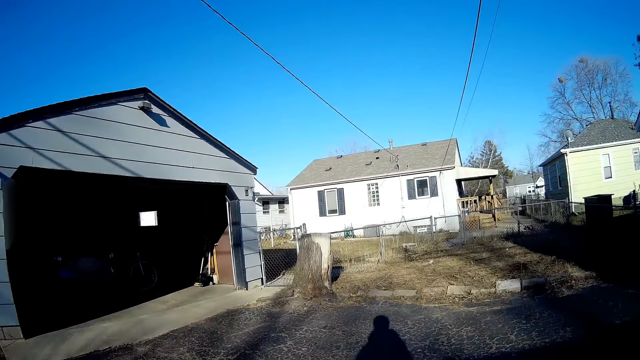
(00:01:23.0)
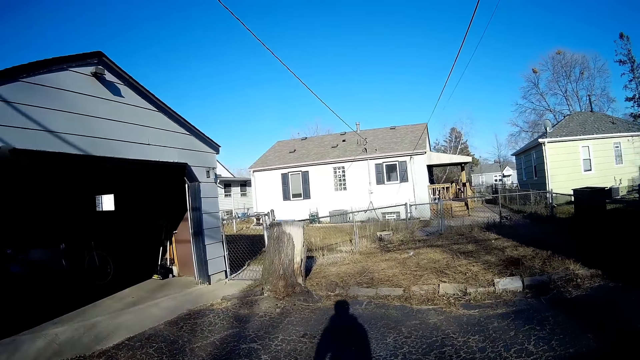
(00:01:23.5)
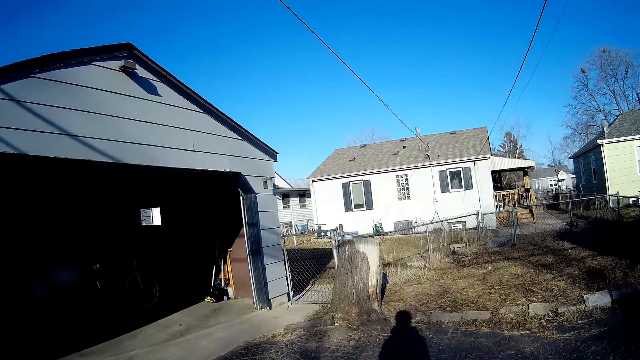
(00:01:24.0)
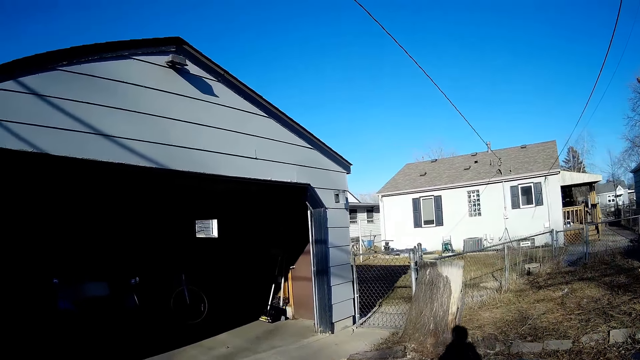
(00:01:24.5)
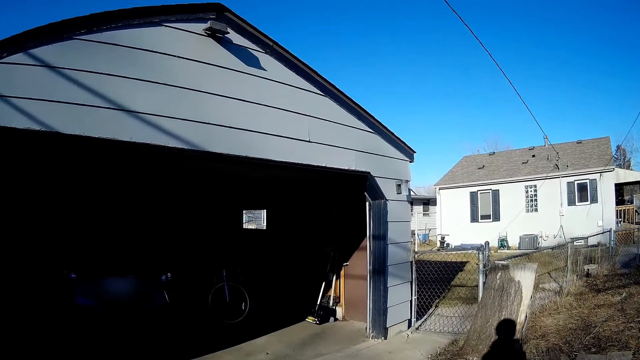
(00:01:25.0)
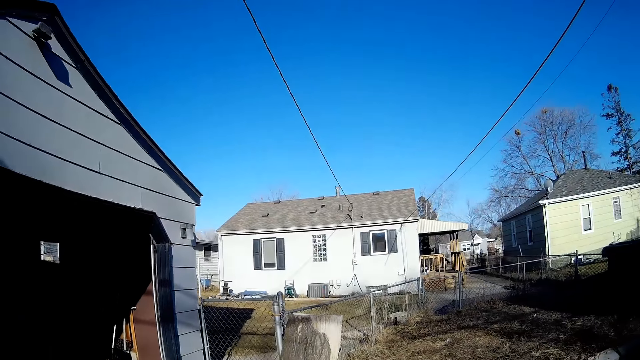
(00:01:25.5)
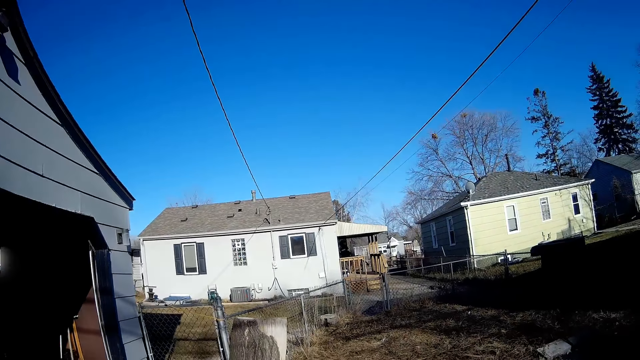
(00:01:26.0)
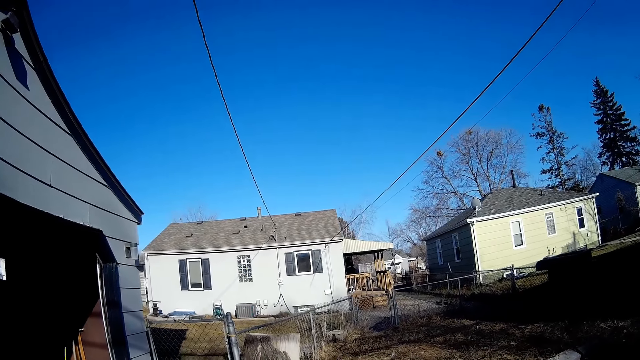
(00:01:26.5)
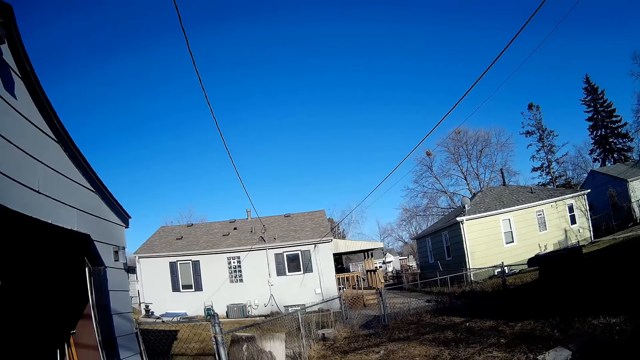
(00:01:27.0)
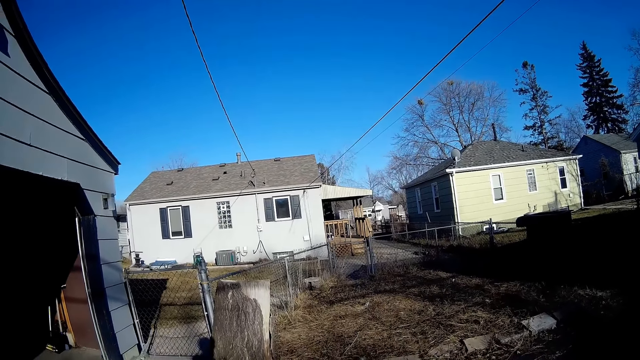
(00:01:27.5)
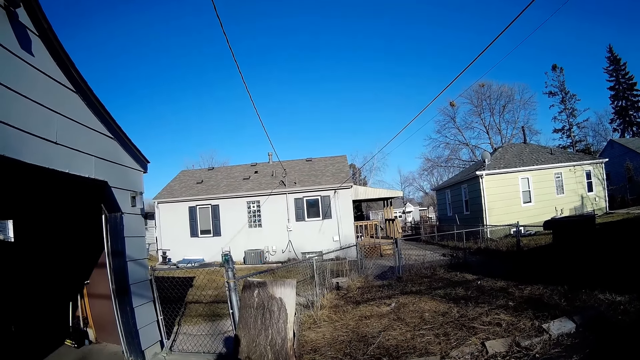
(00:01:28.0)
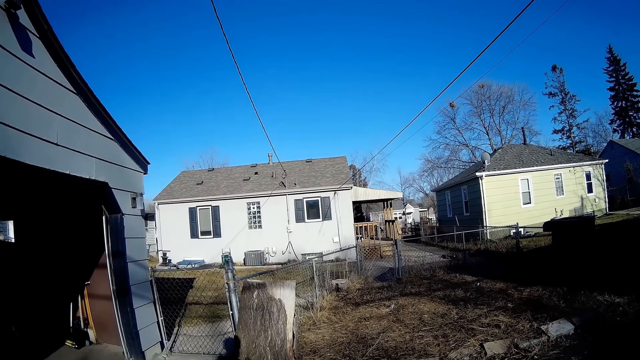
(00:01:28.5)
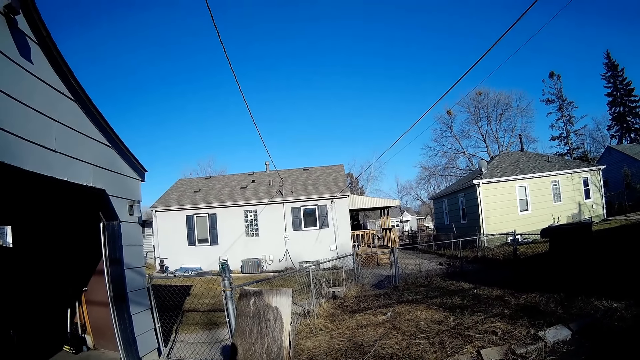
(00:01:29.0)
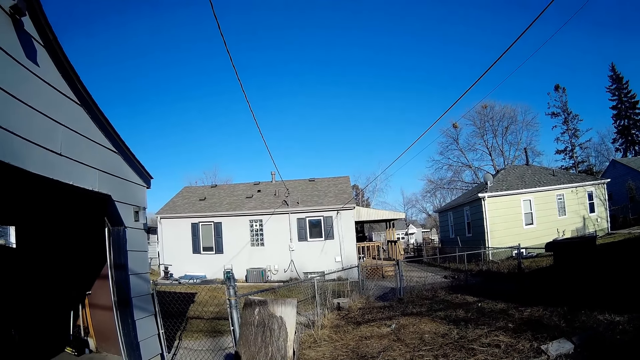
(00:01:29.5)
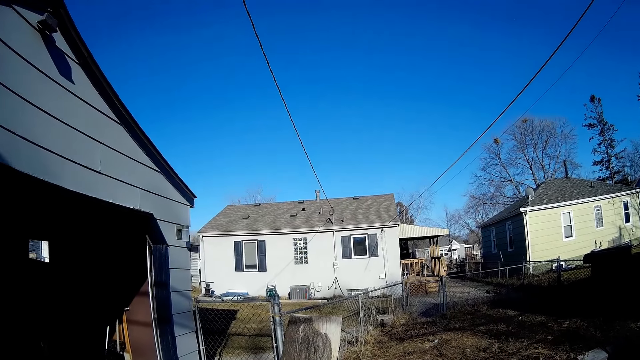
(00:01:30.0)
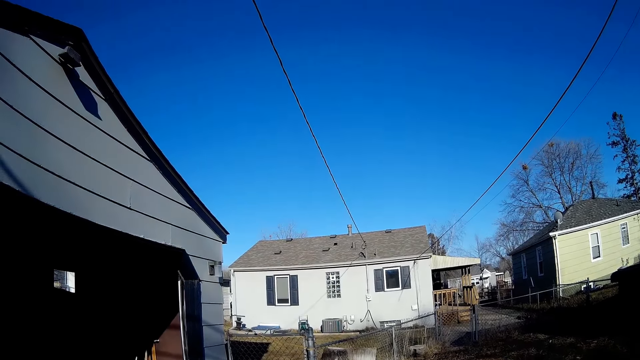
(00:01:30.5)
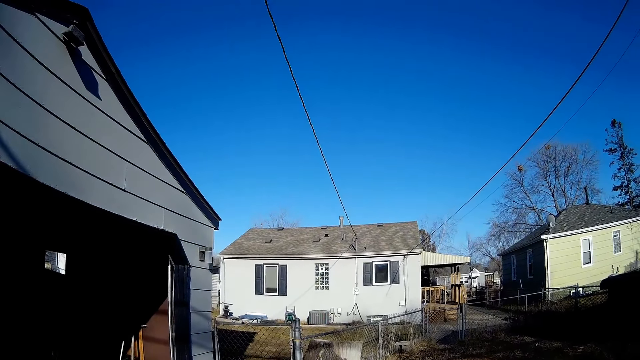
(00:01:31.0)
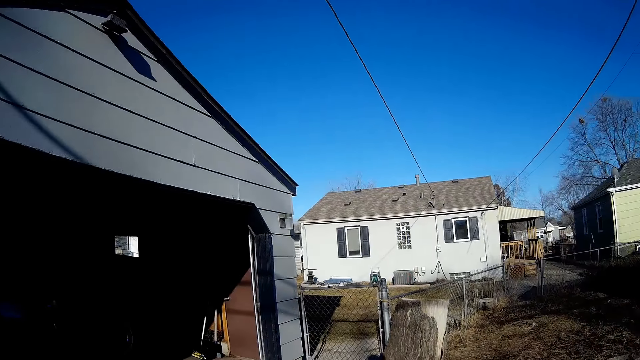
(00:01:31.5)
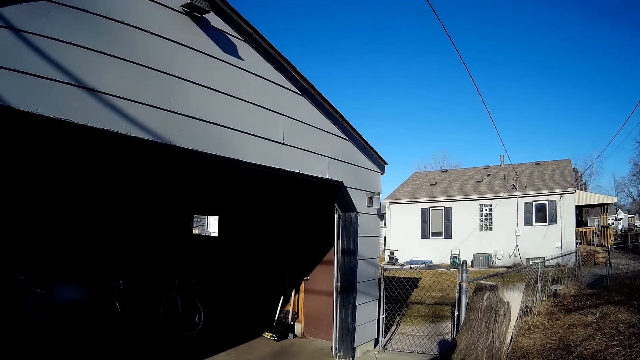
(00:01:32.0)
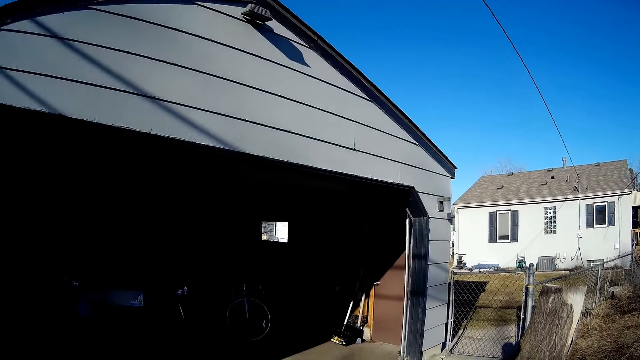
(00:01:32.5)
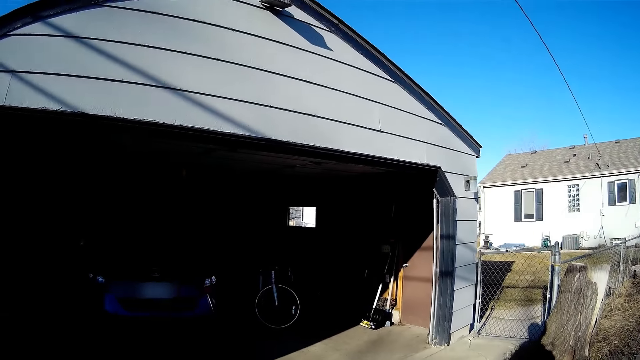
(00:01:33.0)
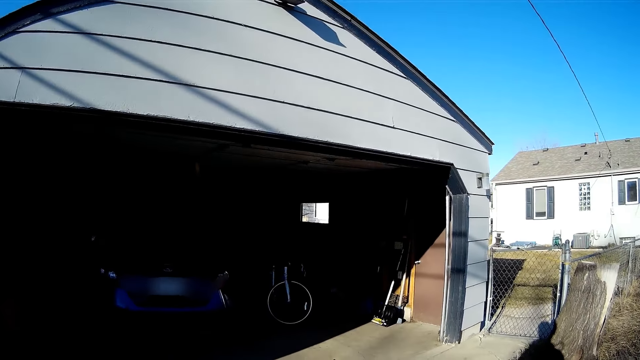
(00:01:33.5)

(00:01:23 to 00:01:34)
The camera wearer looks on the building. They look around.

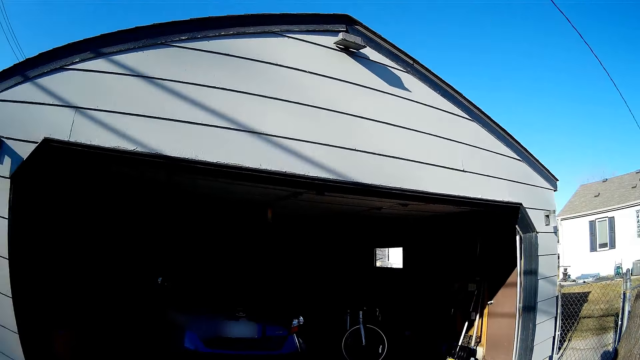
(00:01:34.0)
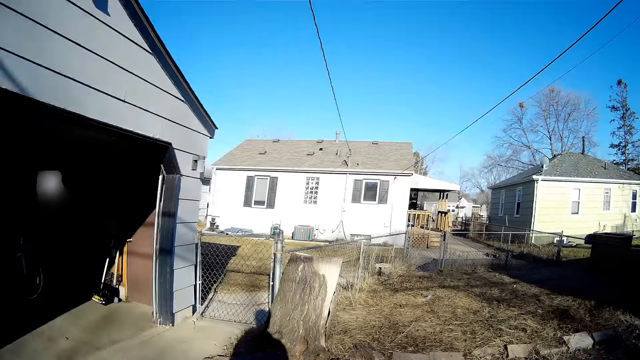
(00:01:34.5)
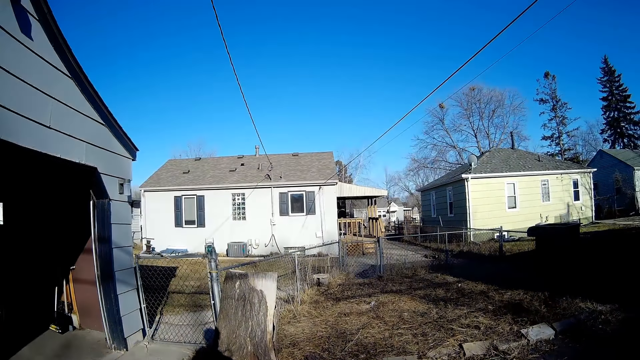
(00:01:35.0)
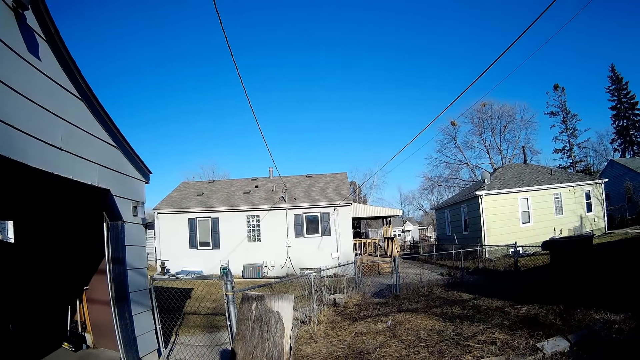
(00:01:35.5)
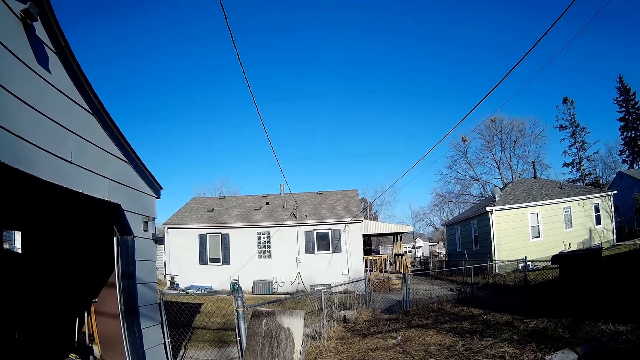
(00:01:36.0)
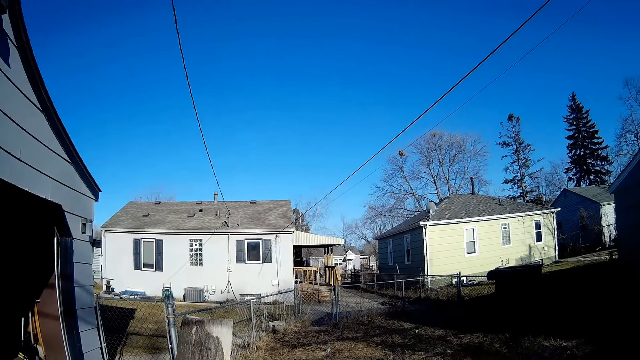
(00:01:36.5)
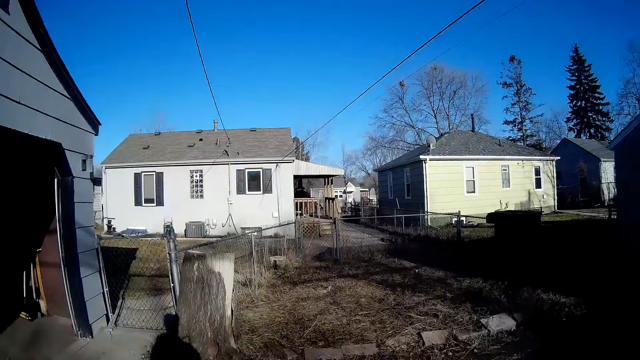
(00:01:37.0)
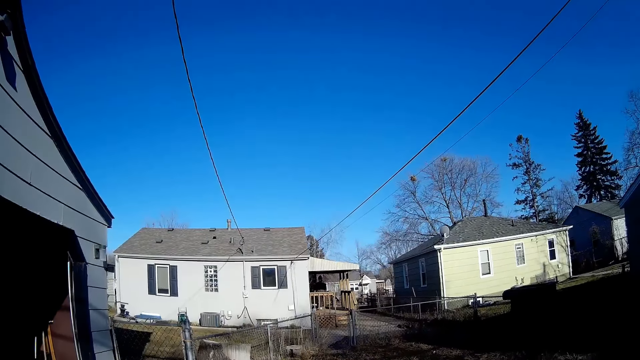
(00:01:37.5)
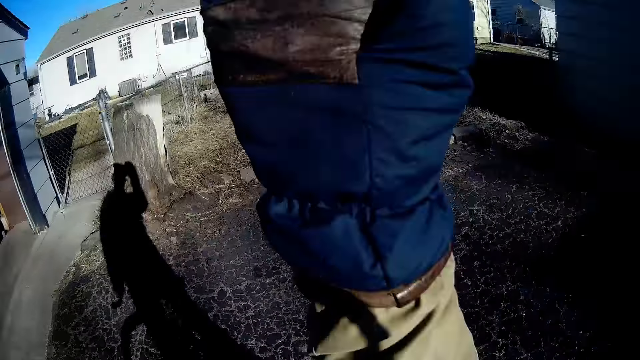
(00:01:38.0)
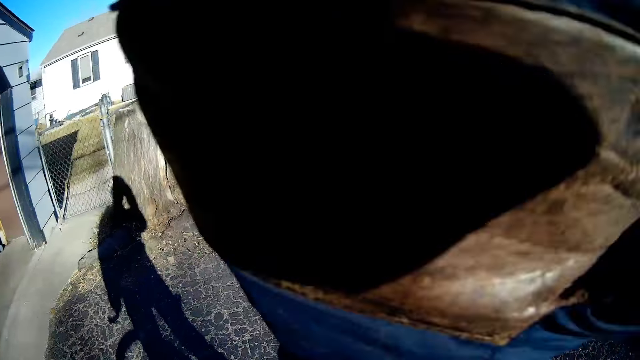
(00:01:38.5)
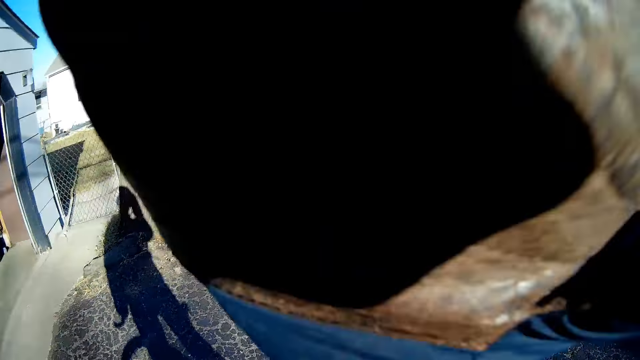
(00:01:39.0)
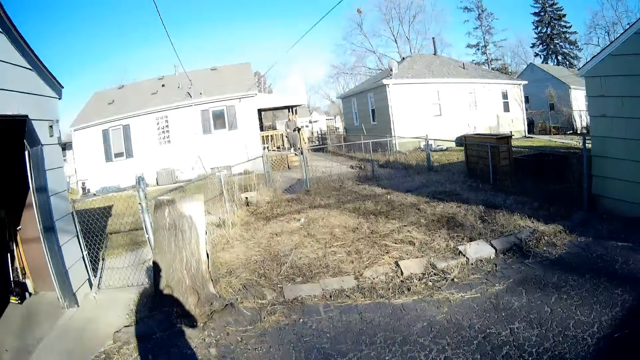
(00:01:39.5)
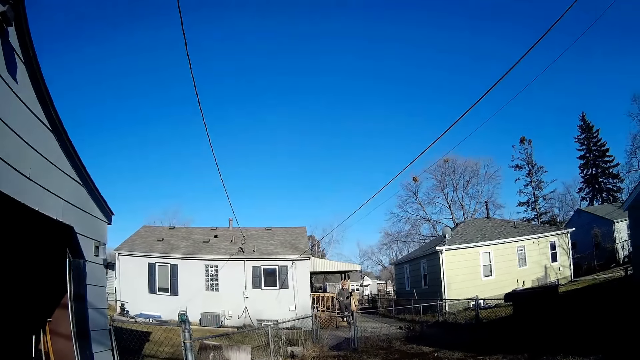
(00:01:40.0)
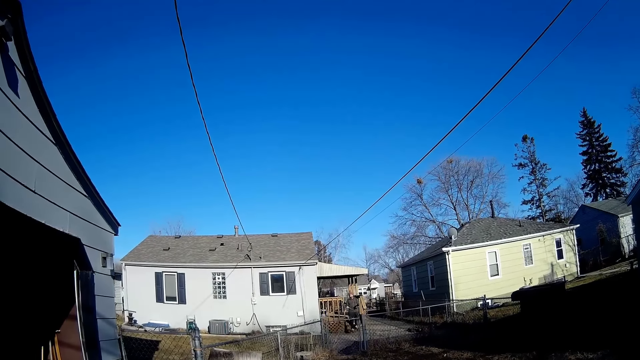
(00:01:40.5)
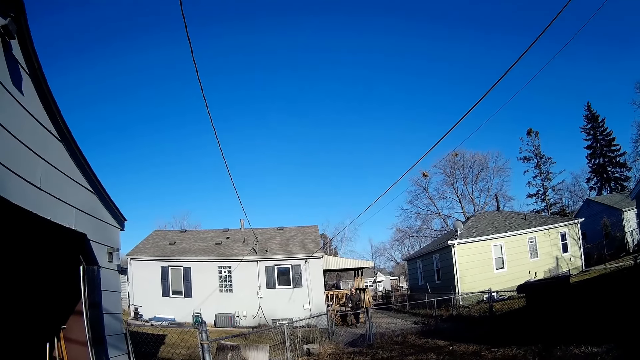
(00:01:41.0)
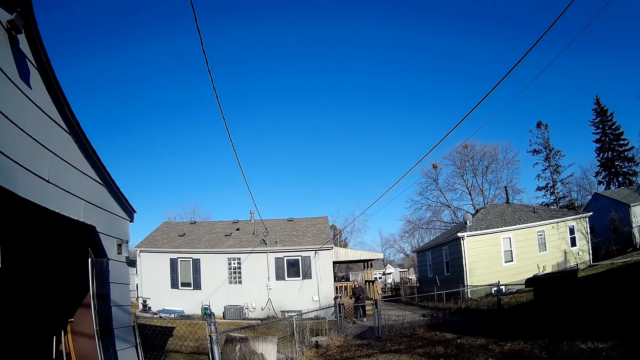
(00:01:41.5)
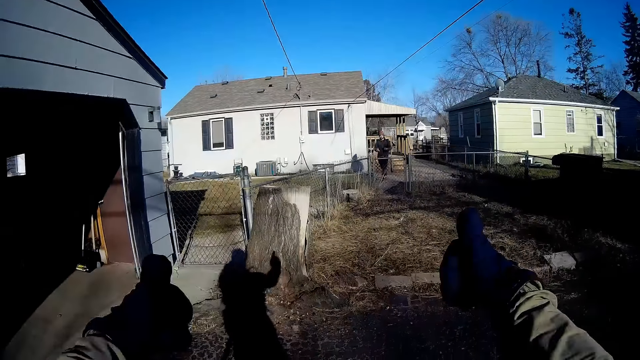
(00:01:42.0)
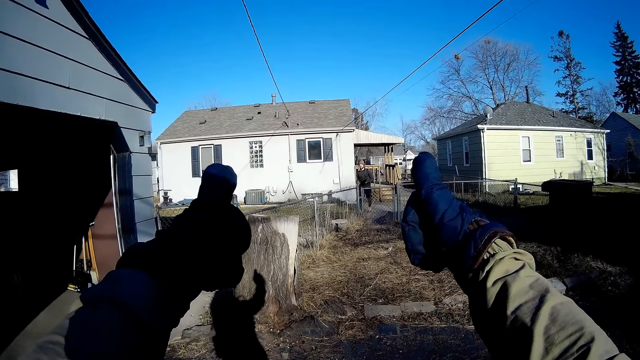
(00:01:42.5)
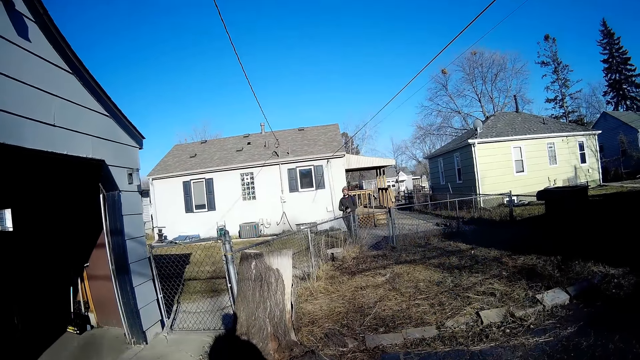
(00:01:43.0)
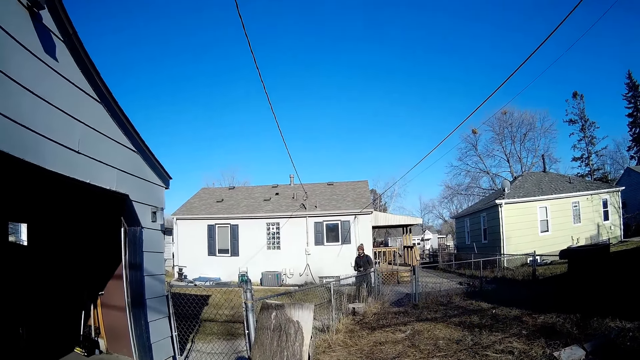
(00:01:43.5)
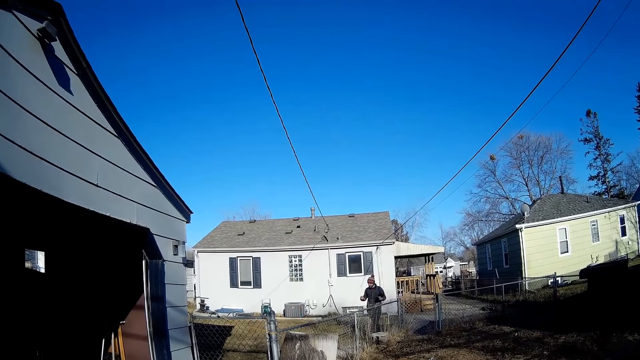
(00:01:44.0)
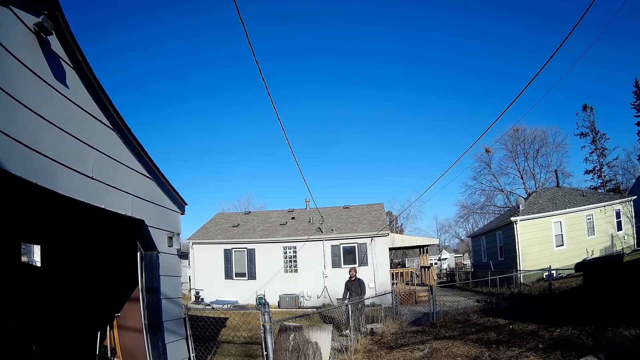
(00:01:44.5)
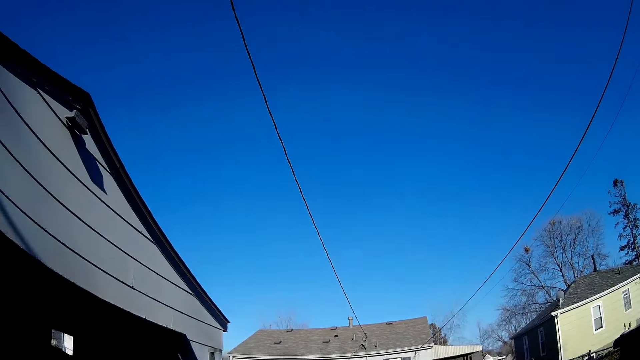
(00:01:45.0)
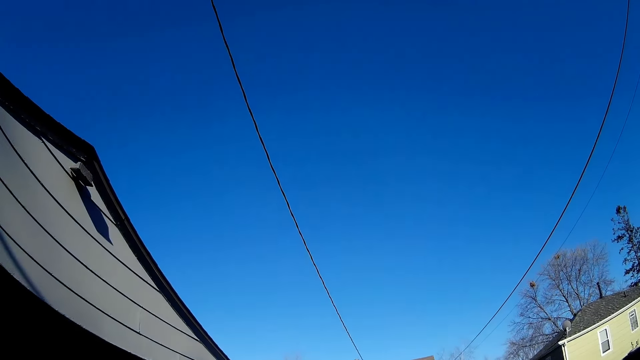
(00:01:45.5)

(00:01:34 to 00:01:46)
The camera wearer hits his helmet with his hand. He lifts his right hand. He raises his thumbs to a man. The man walks on the compound.
